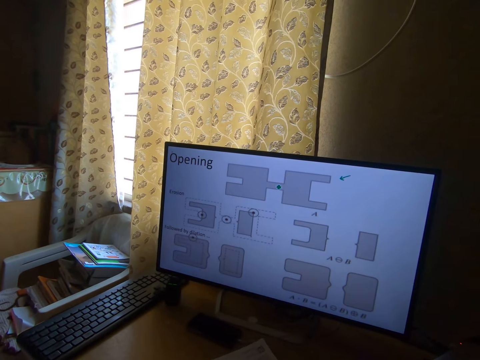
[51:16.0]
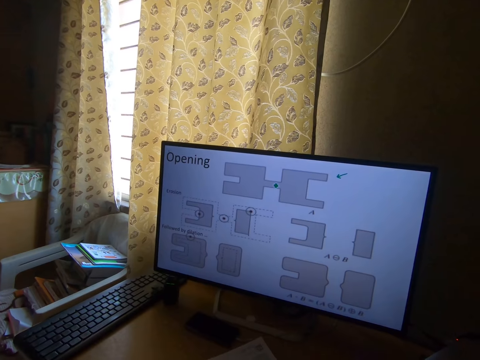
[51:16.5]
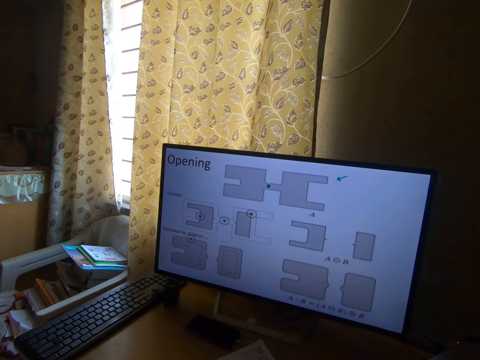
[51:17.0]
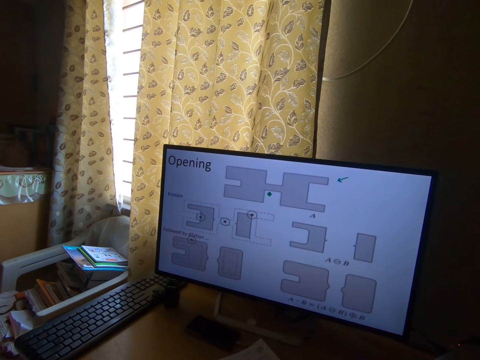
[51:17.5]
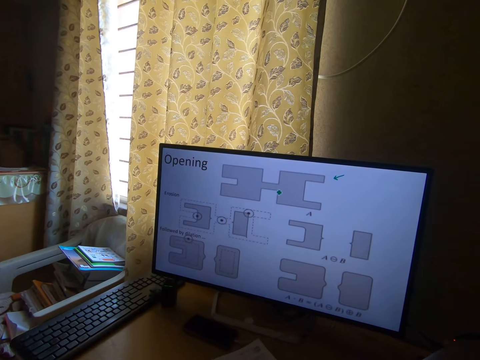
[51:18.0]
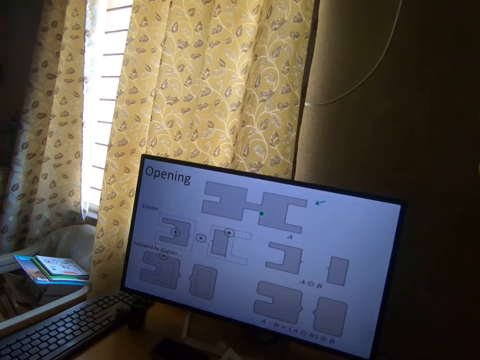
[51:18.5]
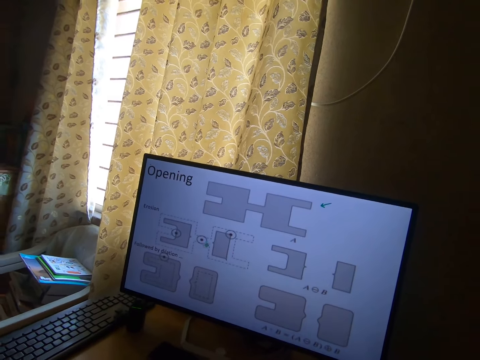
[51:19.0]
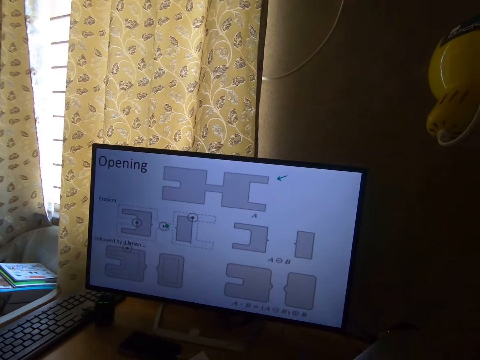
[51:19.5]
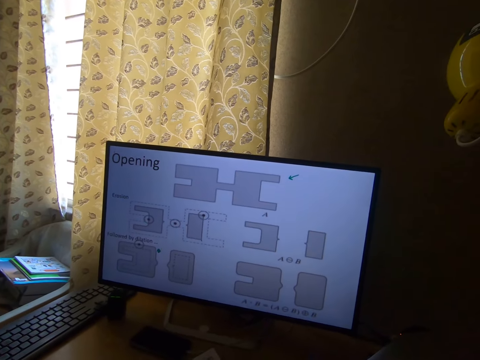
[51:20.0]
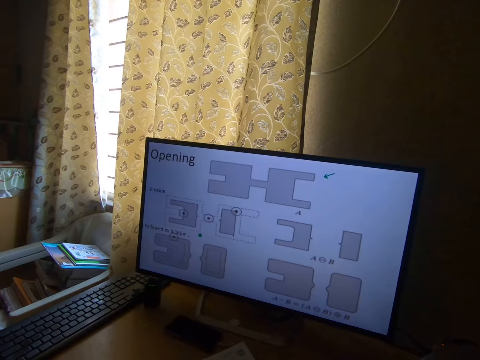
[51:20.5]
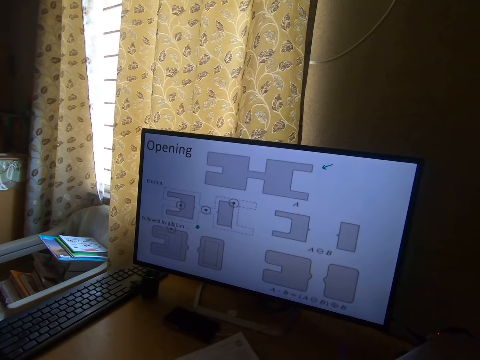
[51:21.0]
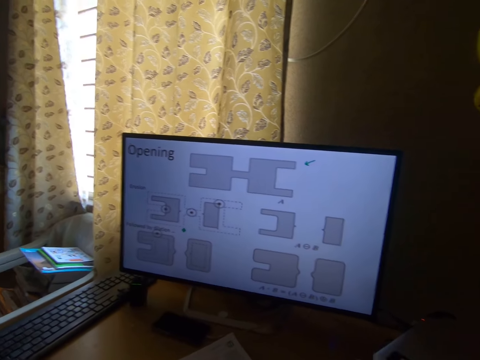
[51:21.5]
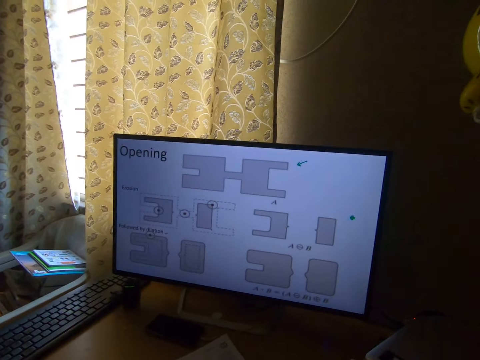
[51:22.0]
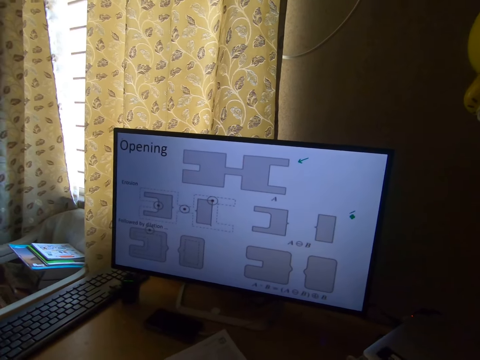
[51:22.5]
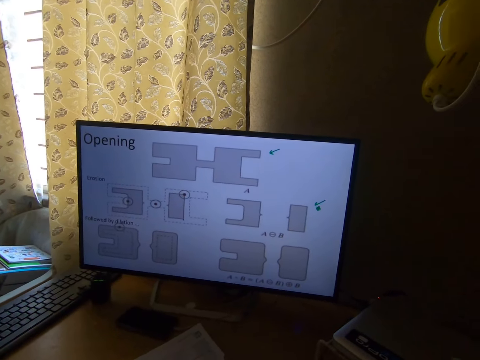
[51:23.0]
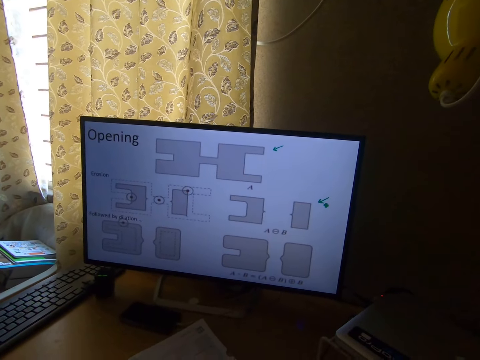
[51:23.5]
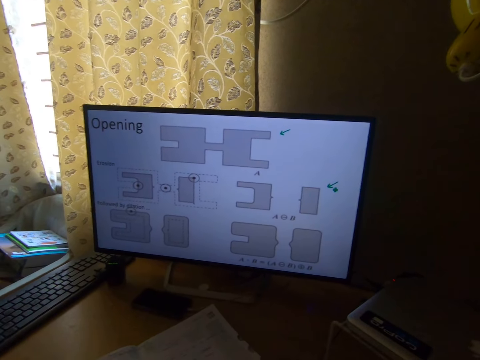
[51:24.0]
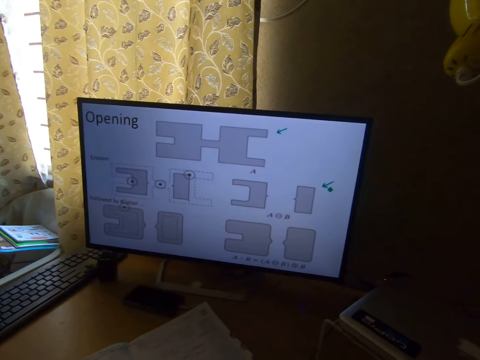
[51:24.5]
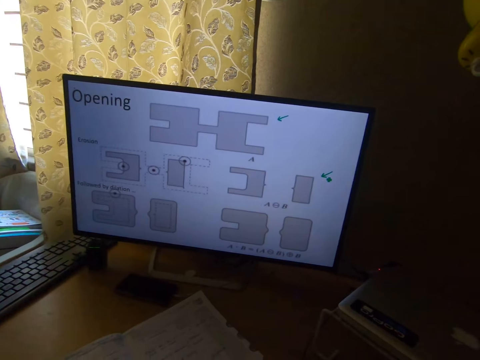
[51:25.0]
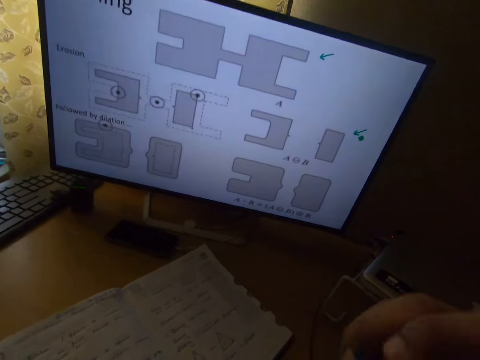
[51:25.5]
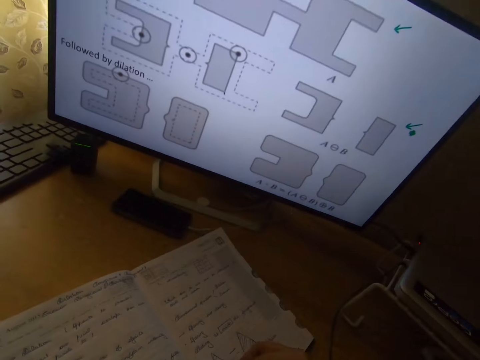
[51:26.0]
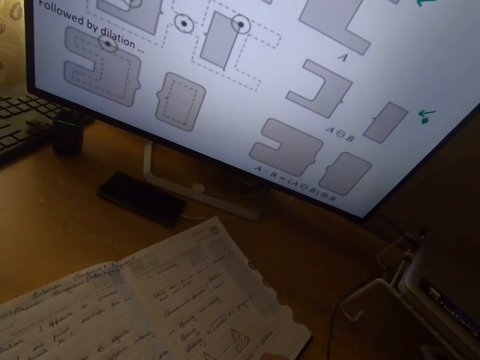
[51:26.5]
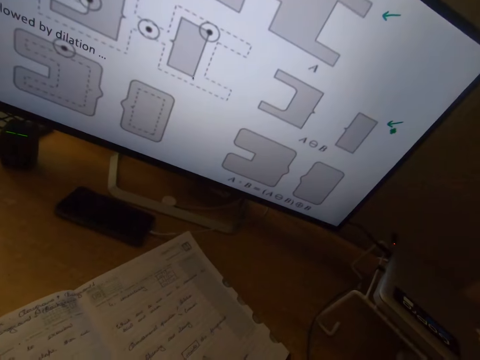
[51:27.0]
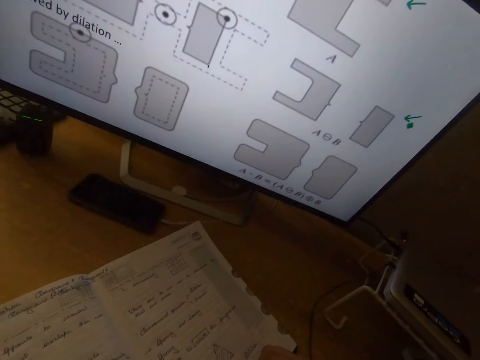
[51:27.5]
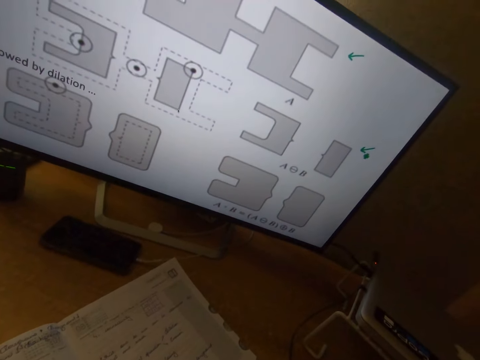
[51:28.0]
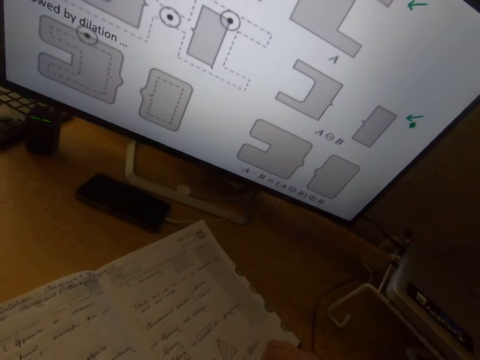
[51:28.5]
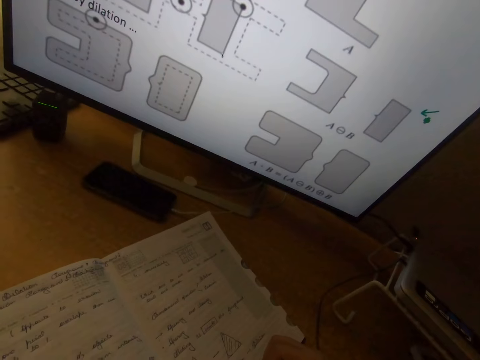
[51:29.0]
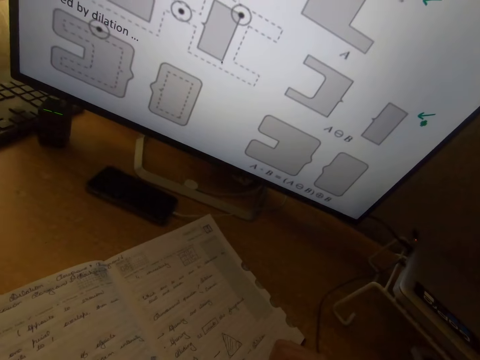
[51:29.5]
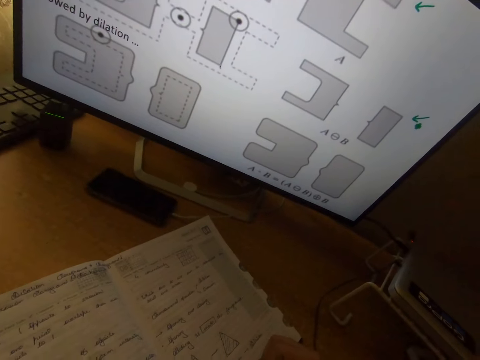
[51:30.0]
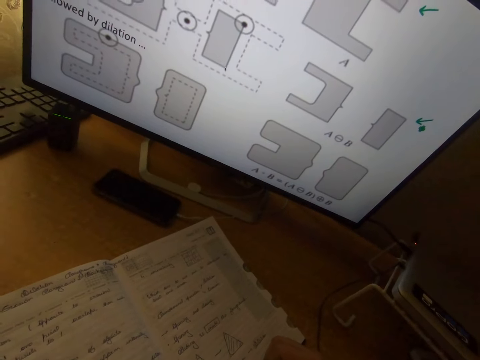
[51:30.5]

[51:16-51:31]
The camera wearer shakes the head. He swings a hand. He places his right hand on the notebook. He writes on the notebook with the pen. He stares at the book.

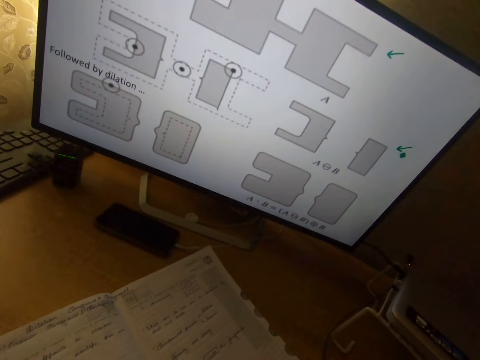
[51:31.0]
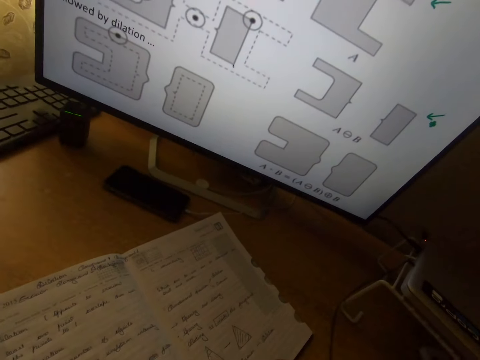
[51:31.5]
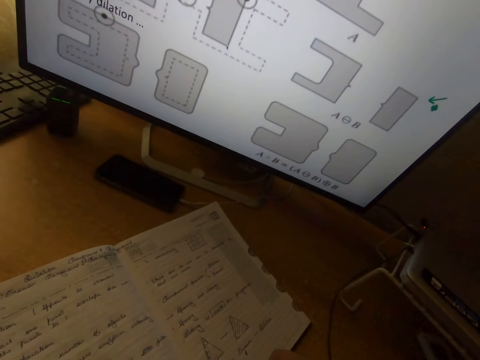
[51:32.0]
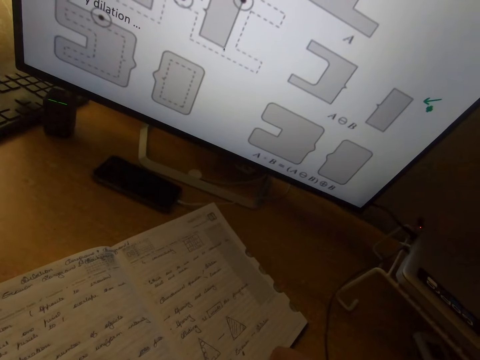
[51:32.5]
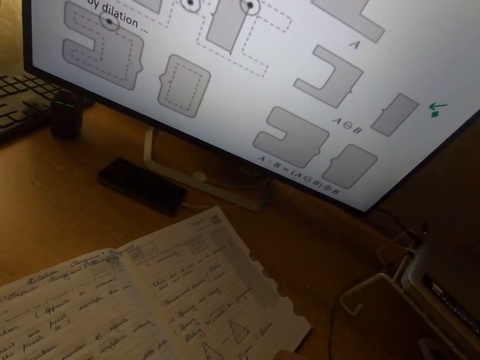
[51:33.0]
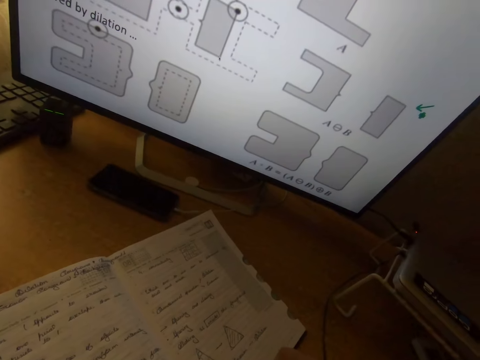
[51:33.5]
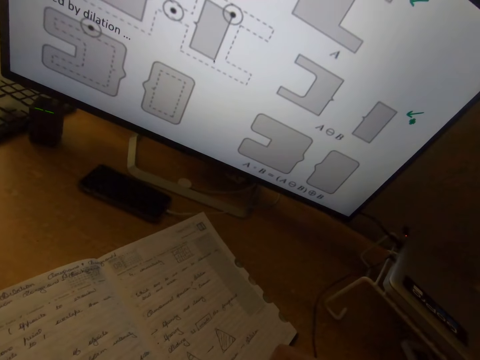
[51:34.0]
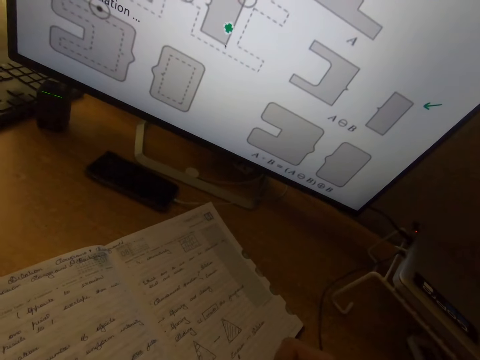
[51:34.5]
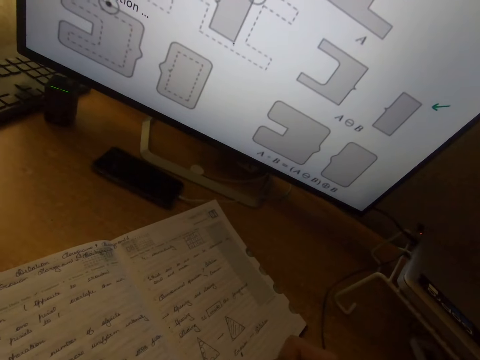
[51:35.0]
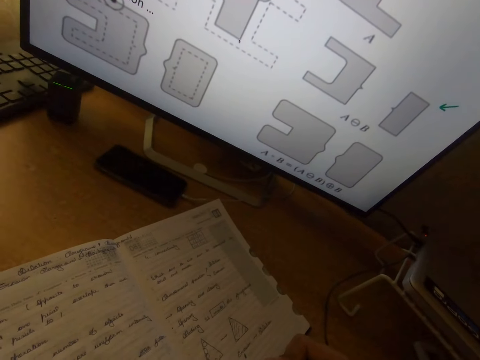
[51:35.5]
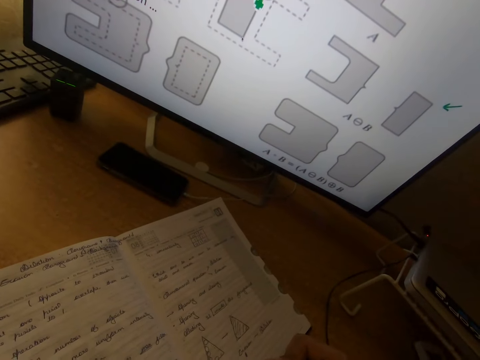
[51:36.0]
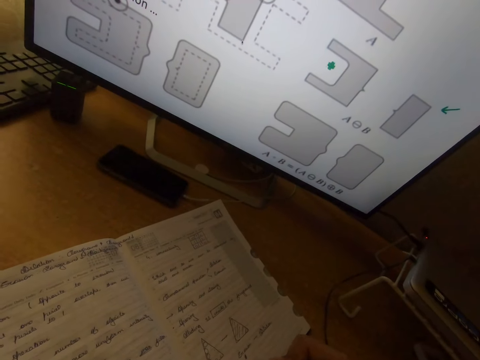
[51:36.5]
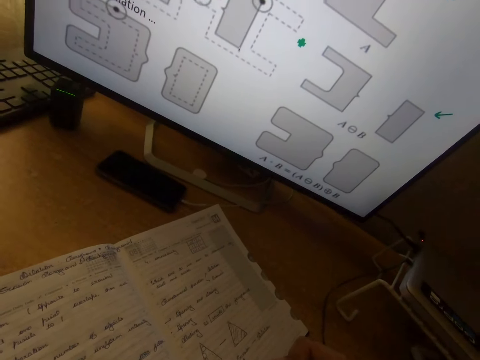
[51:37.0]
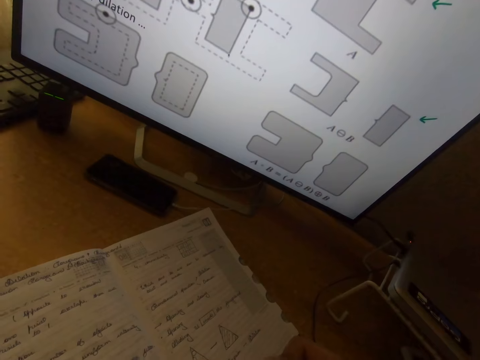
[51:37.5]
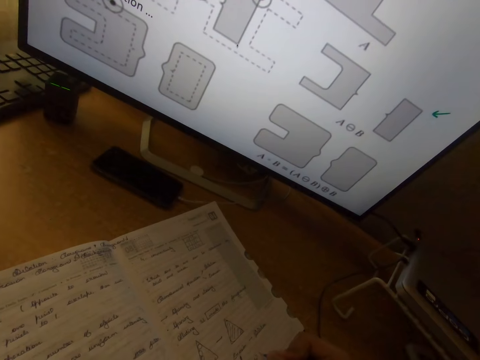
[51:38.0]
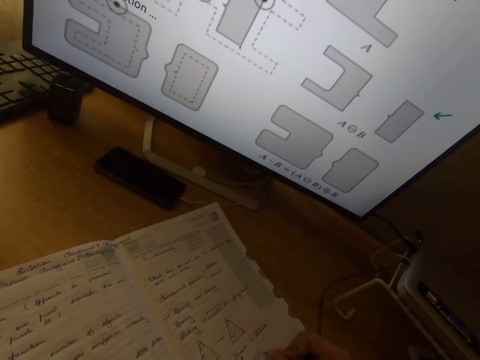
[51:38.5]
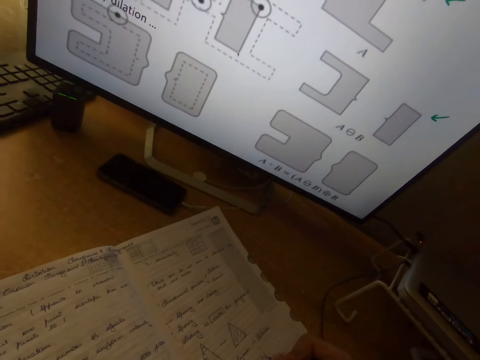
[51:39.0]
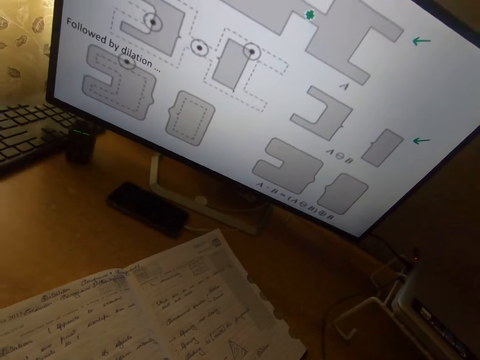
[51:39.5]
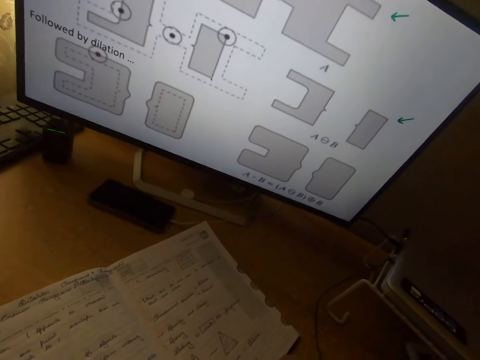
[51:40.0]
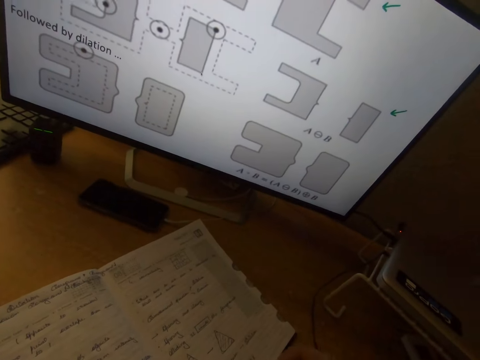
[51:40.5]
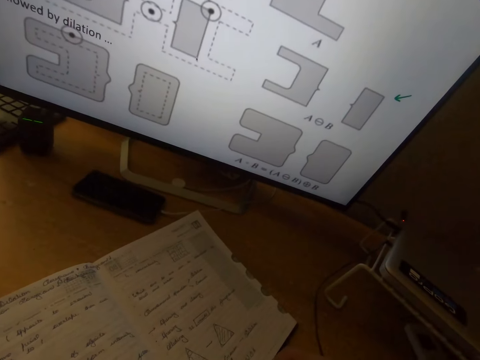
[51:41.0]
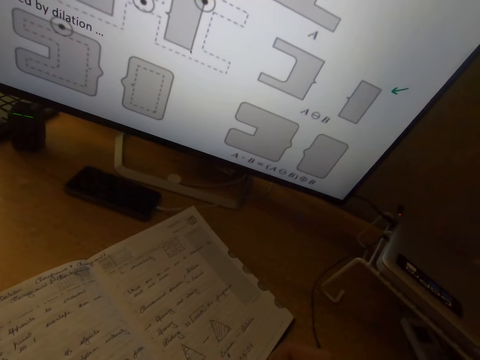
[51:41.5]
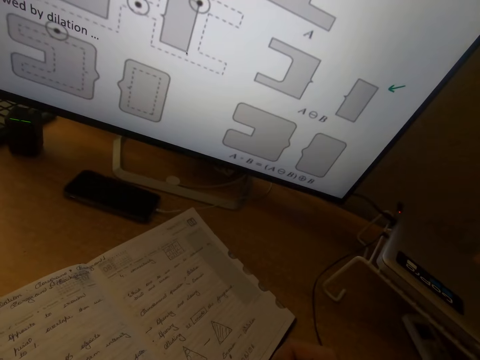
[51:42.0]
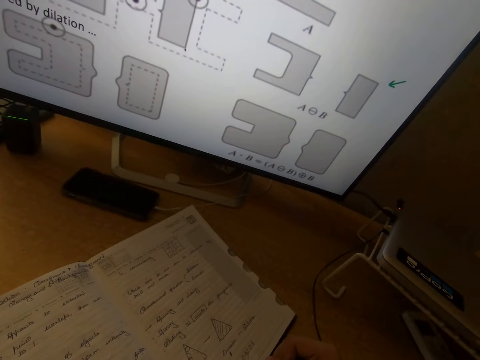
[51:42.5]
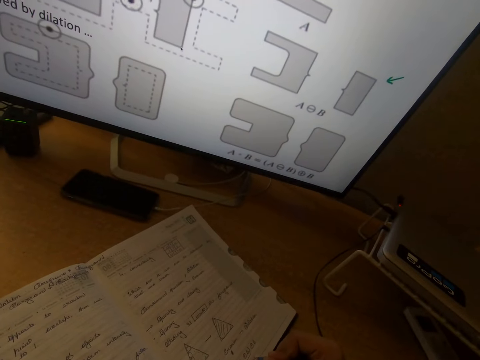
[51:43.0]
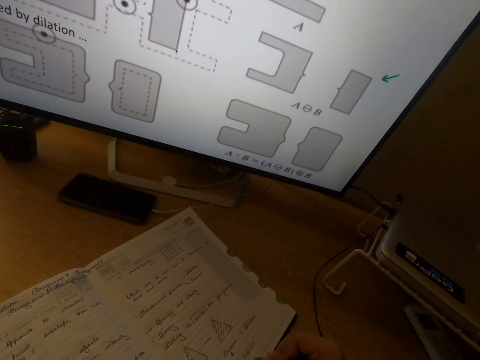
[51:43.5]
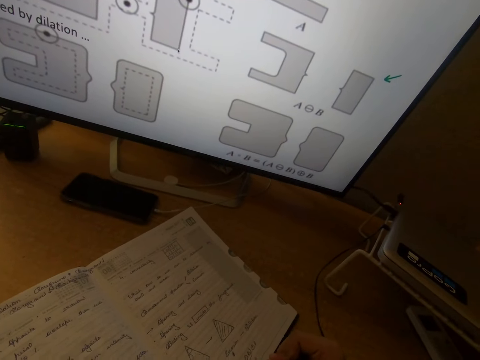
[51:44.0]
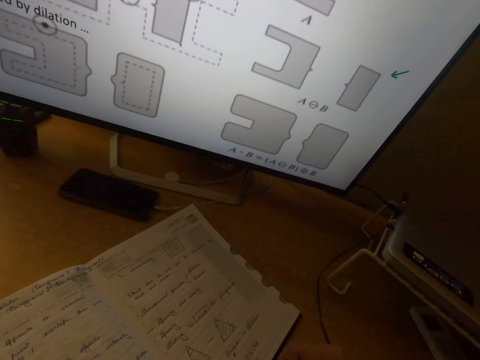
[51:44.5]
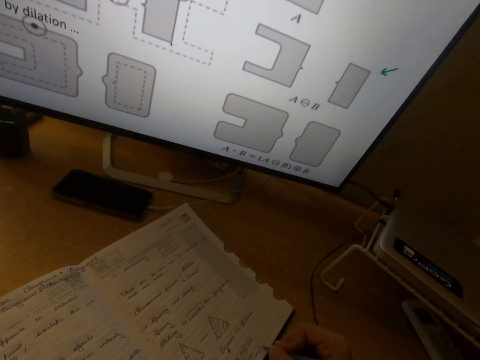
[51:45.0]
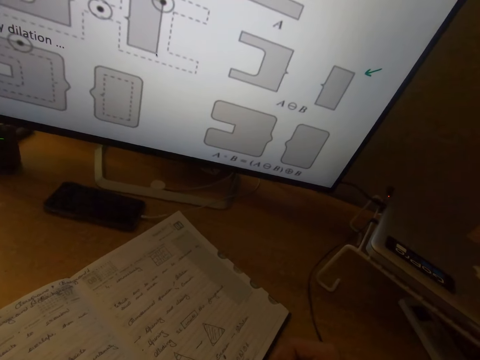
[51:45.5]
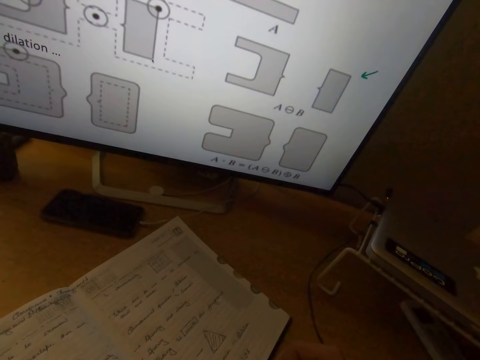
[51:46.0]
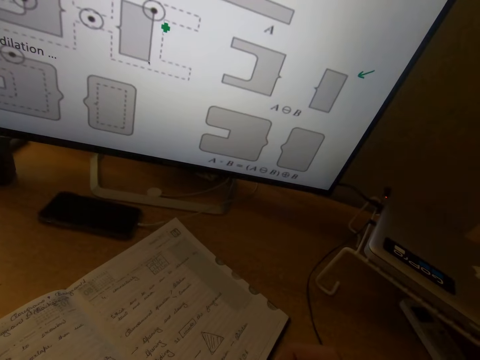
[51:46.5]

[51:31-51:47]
The camera wearer writes on a book.
